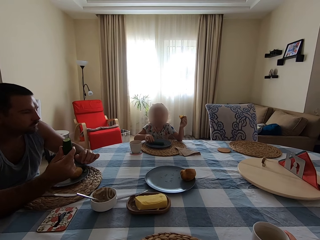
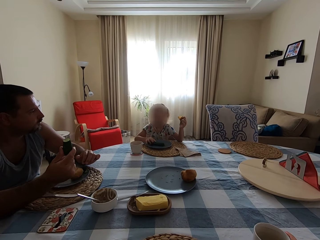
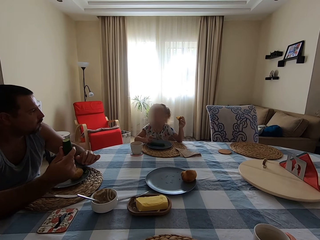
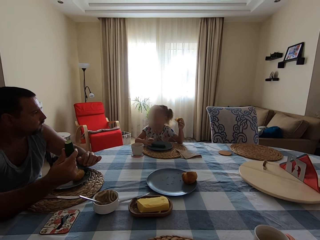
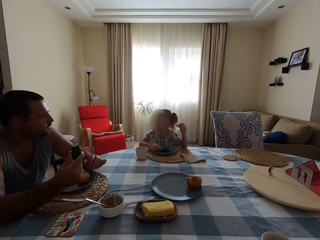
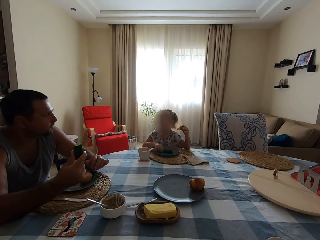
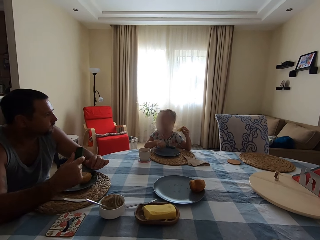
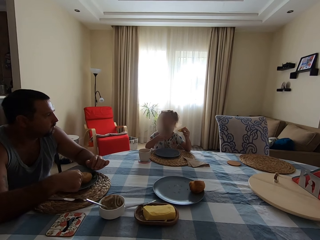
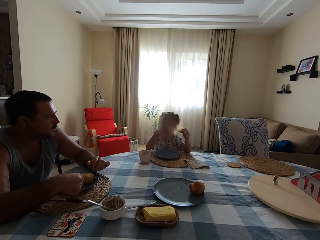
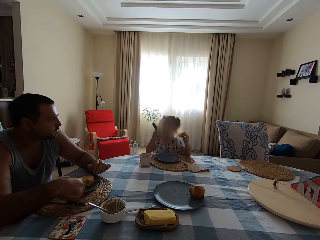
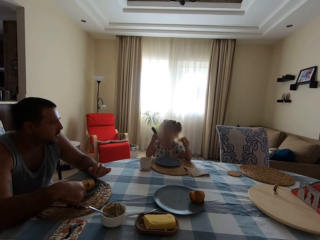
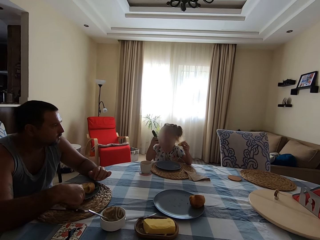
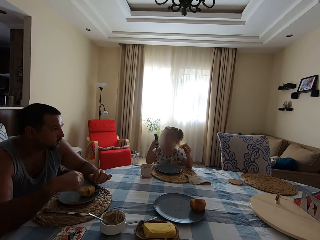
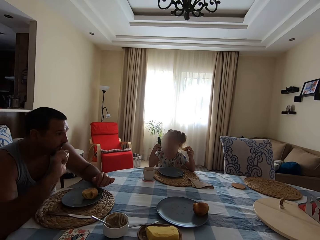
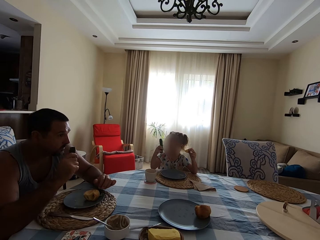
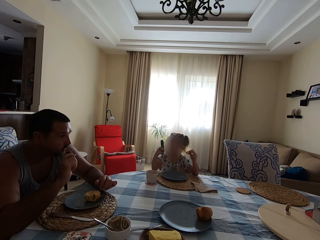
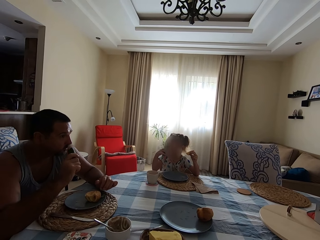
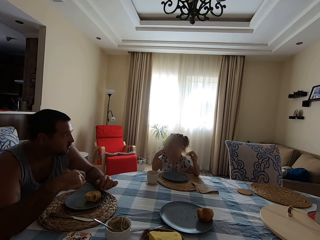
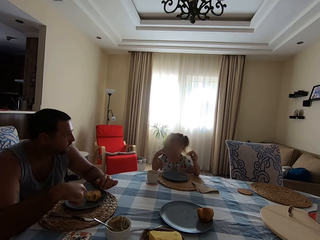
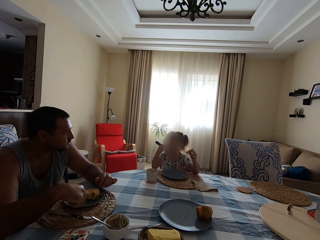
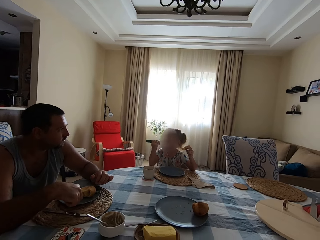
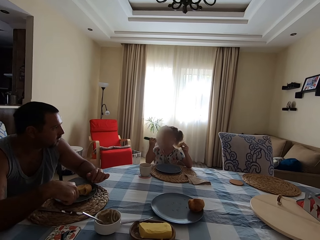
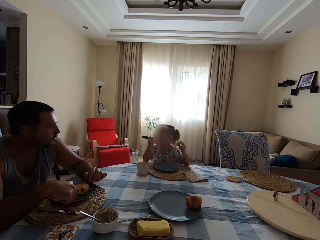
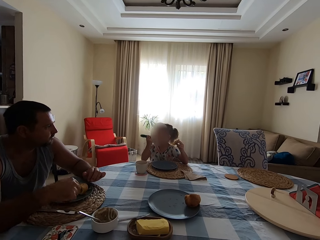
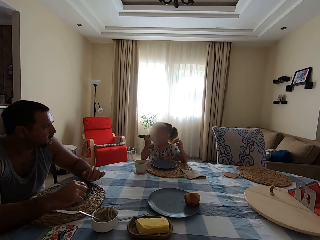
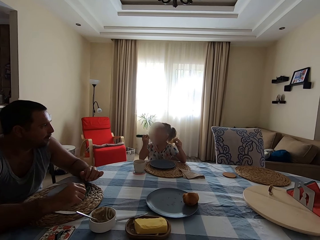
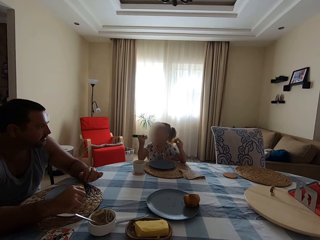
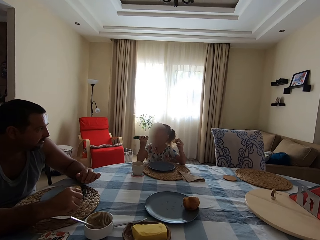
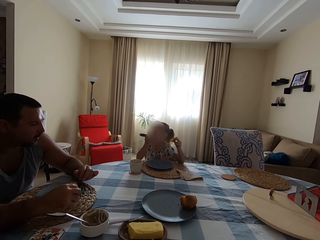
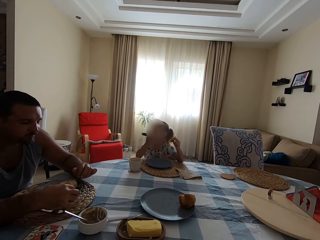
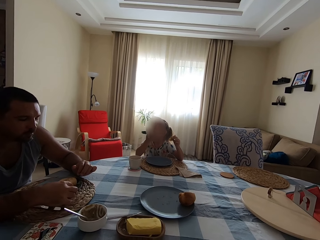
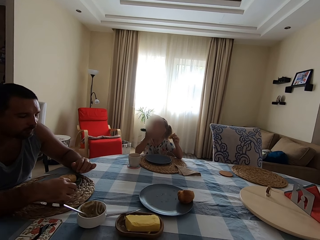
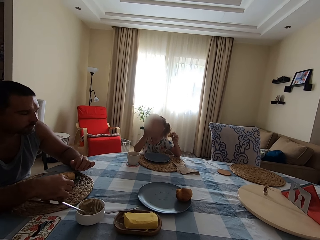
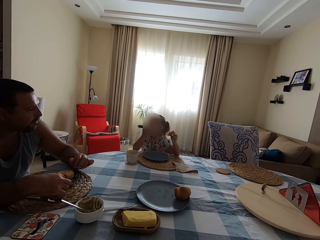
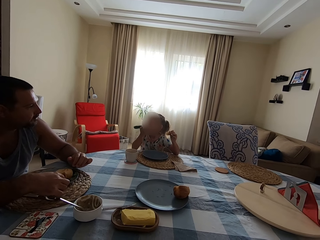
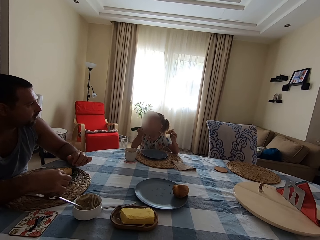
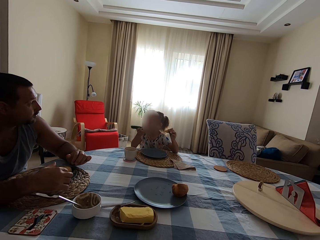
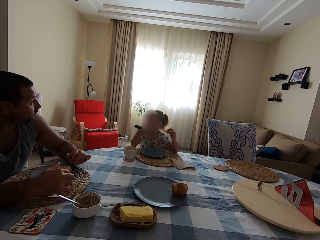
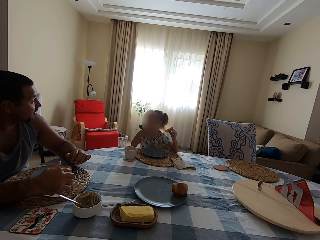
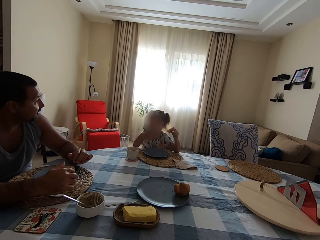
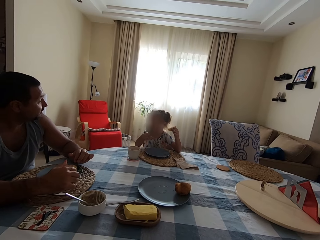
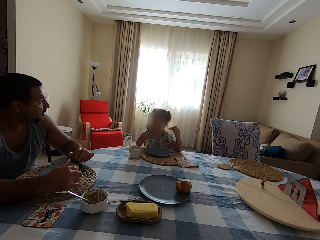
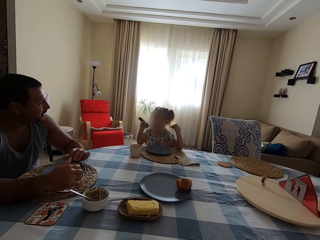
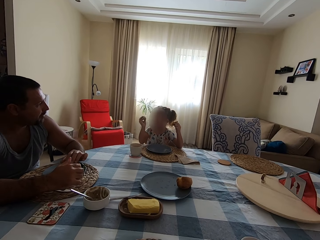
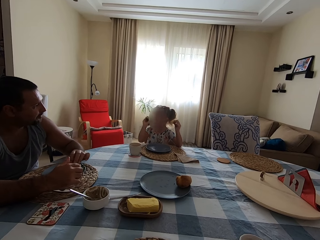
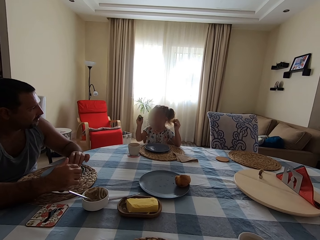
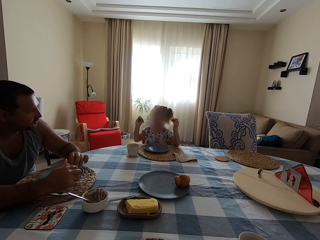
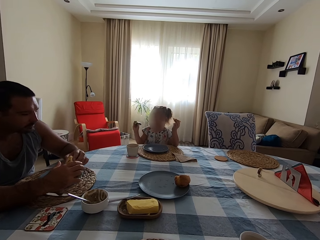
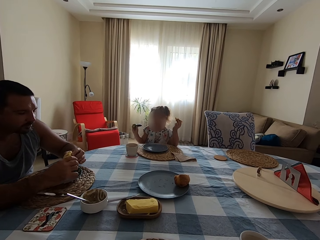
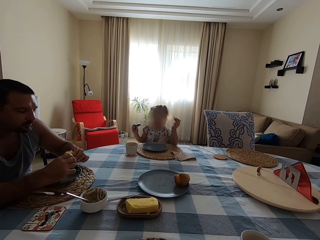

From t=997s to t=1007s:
A person displays the cucumber. Another person picks the cucumber. The camera wearer picks the cup. The other person displays the cucumber. A girl eats the cucumber.

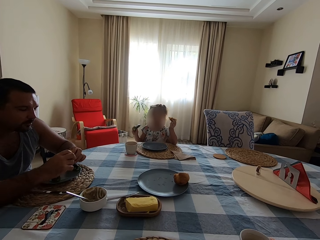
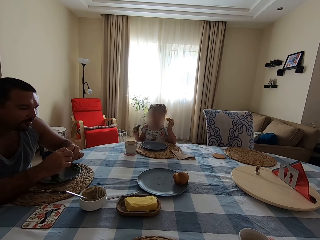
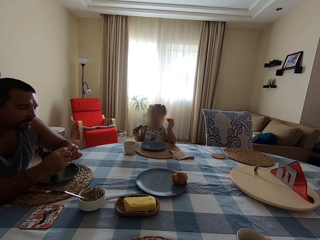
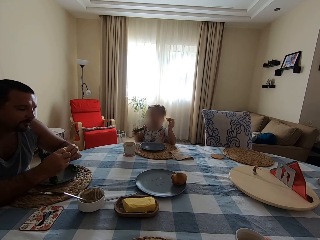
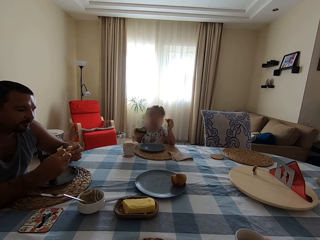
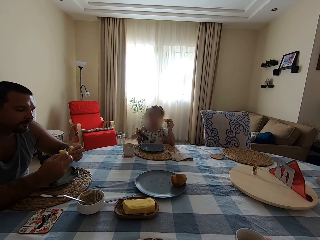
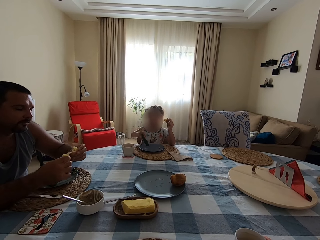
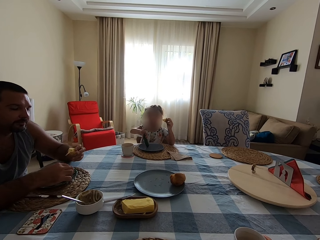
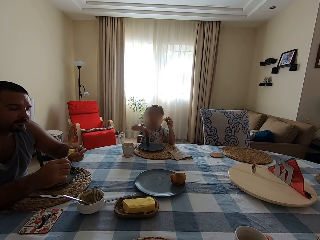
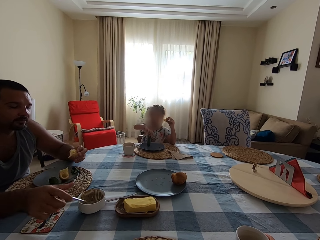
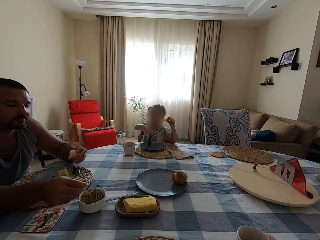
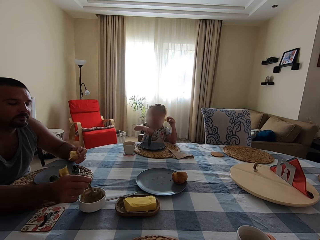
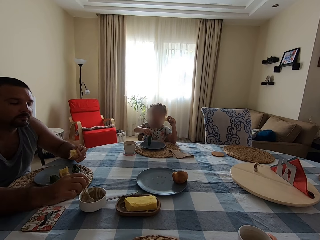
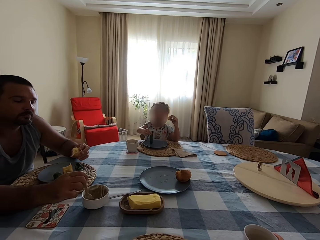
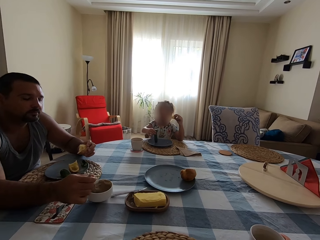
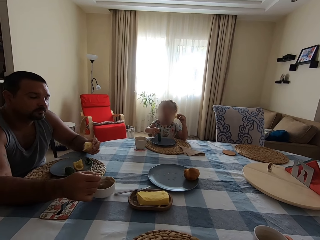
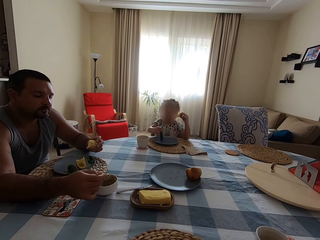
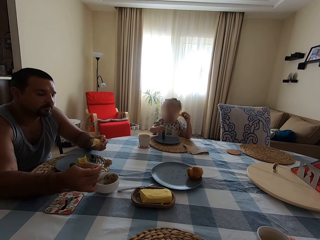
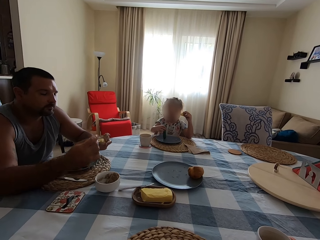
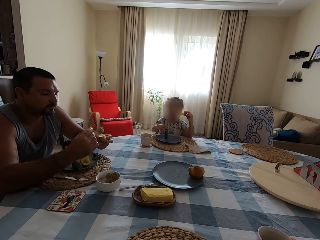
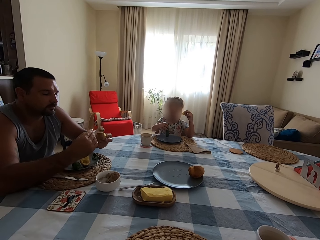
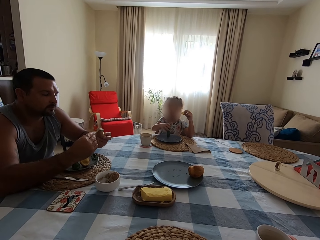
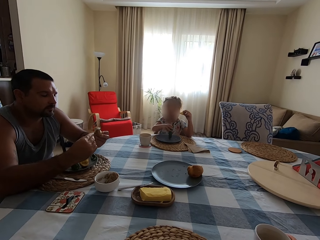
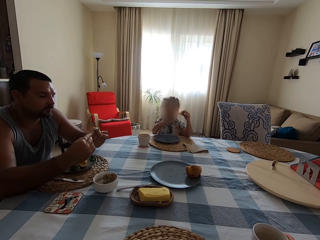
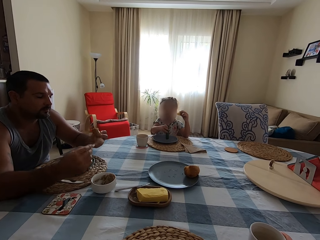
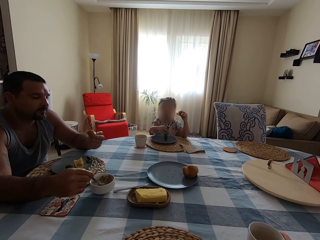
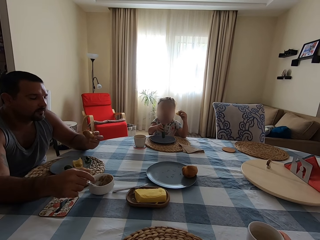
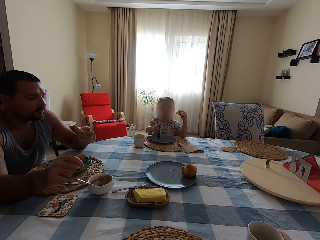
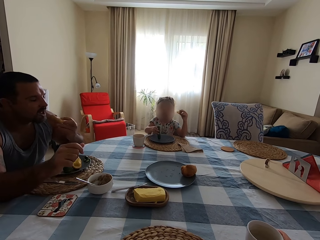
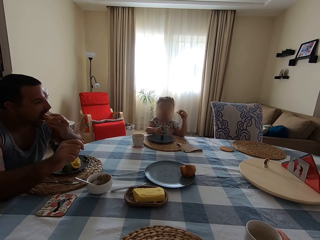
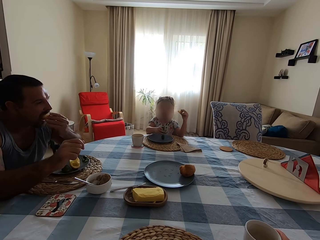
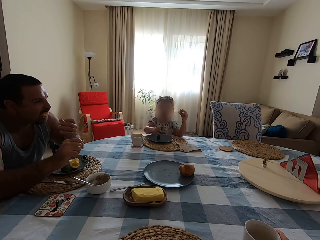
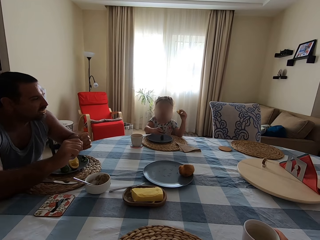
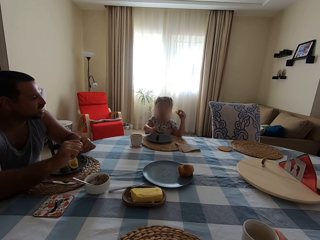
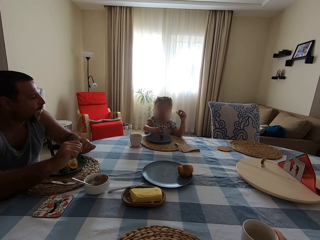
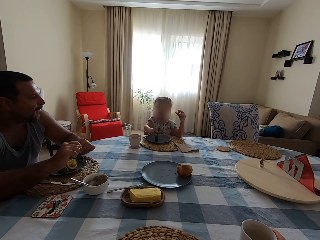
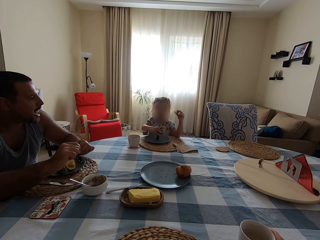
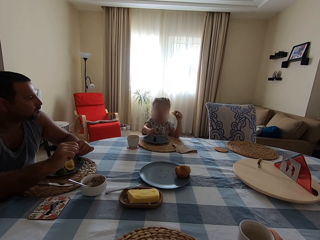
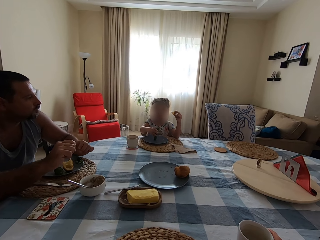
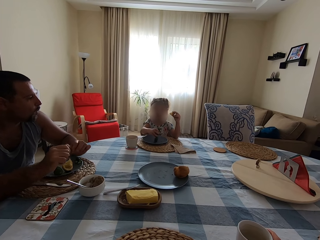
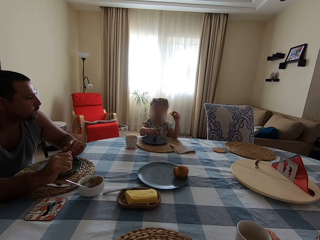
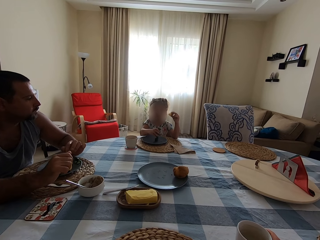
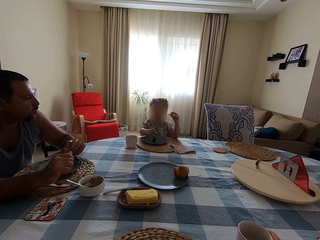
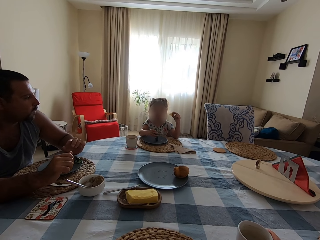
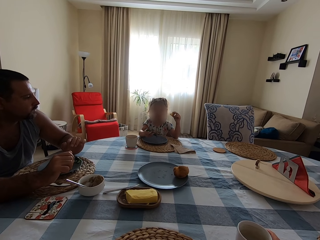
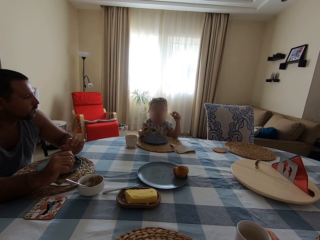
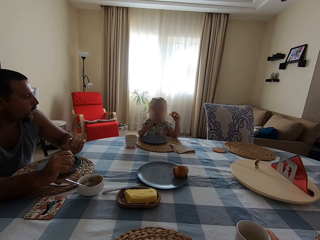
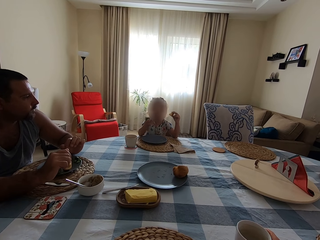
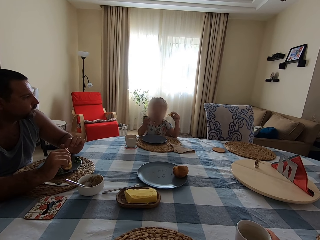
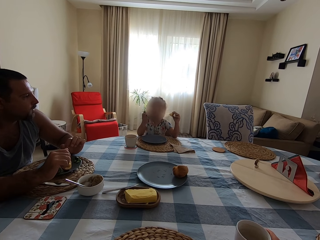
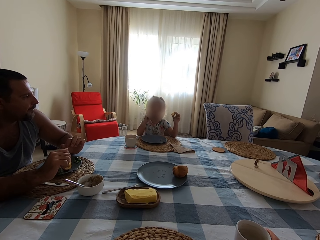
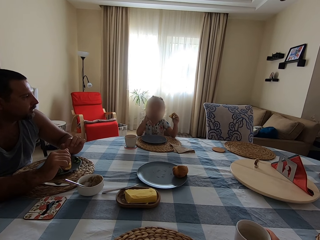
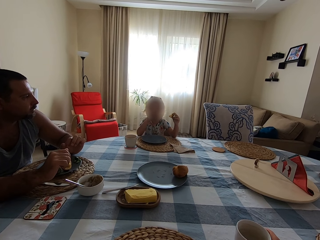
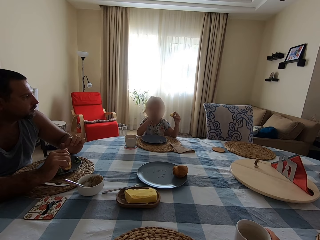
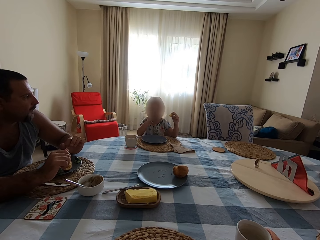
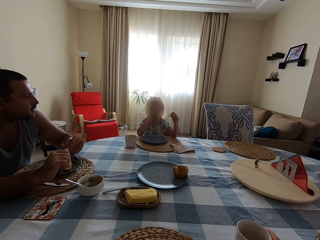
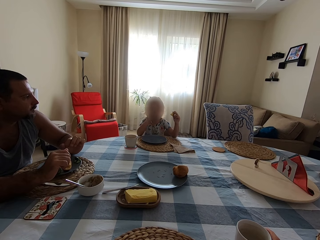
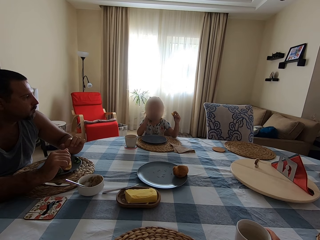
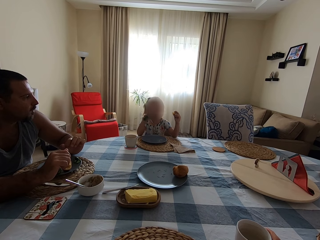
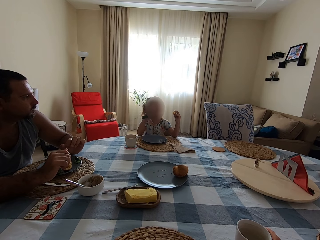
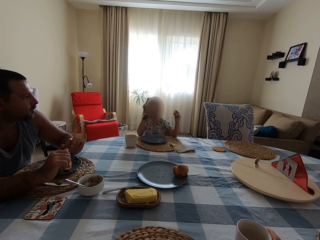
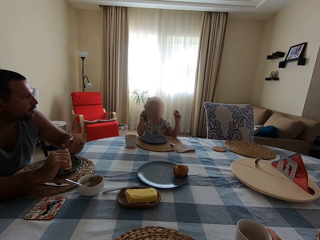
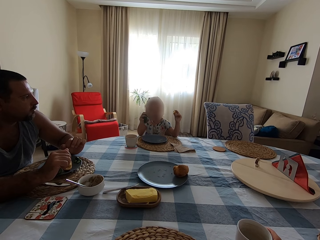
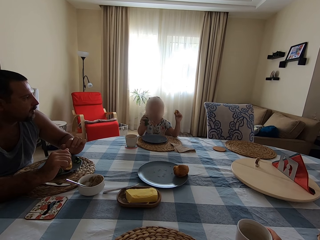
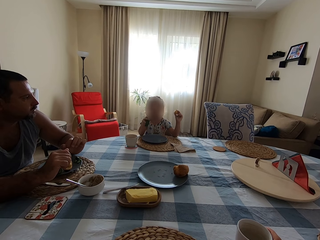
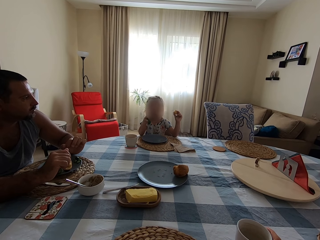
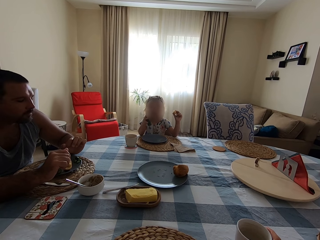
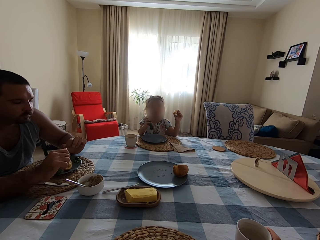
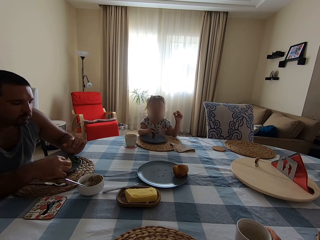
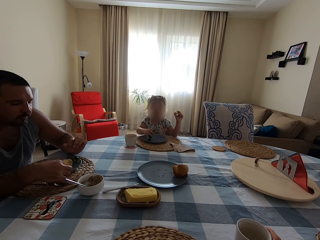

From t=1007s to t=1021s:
A man cuts a Yorkshire pudding. A girl touches the plate with a cucumber. The man puts the Yorkshire pudding on the plate, picks the spoon and scoops peanut butter or jam. The man applies the peanut butter on the Yorkshire pudding and drops the spoon. The girl plays with the cucumber. The man eats the Yorkshire pudding. The girl eats the cucumber.
